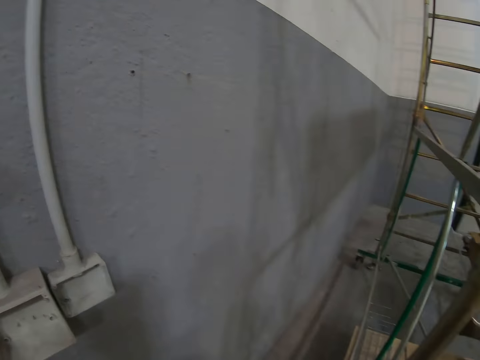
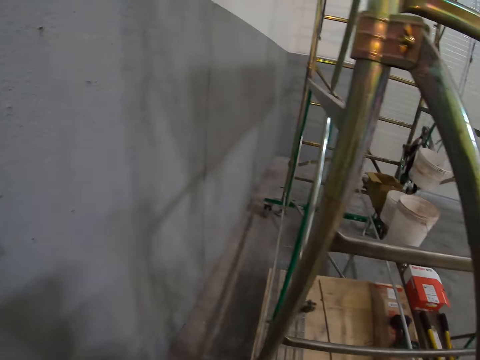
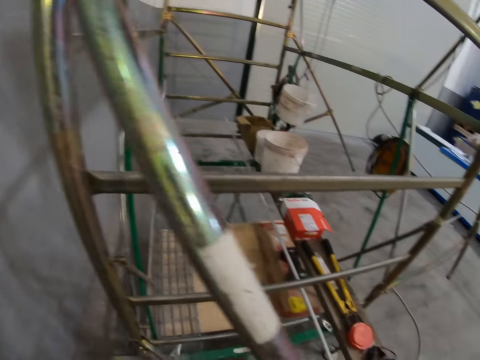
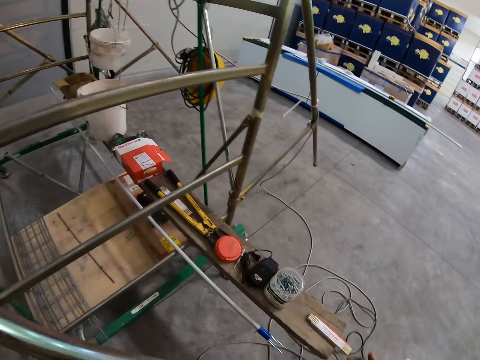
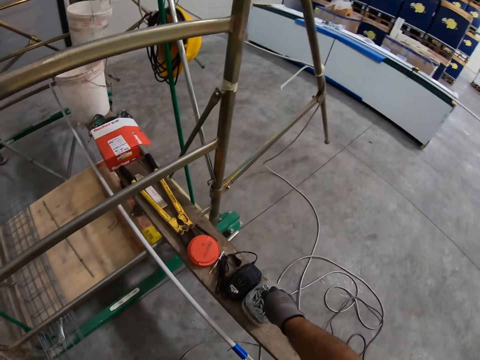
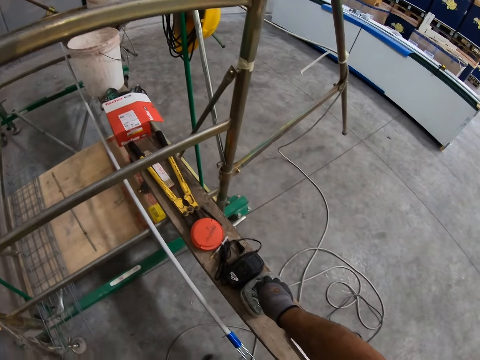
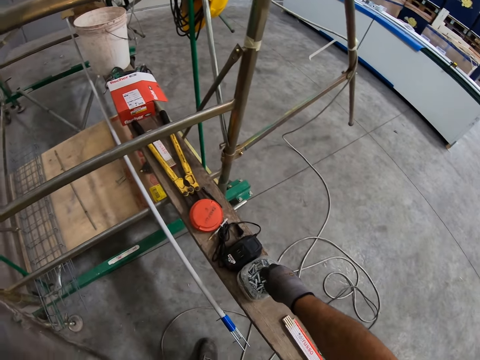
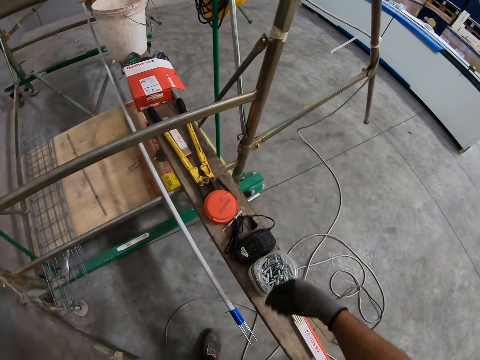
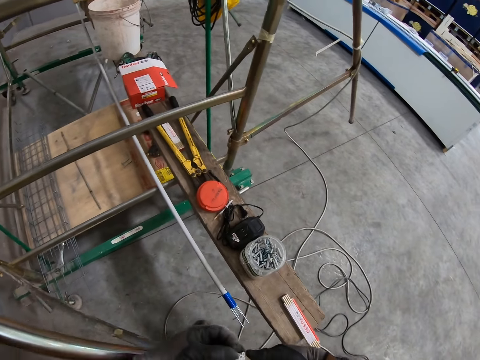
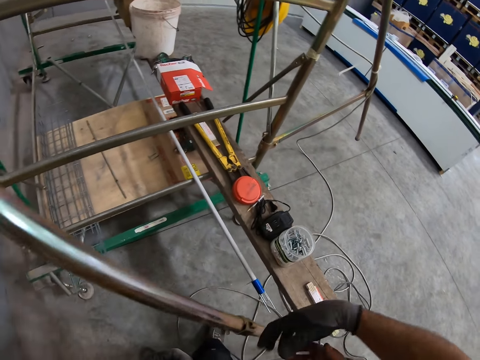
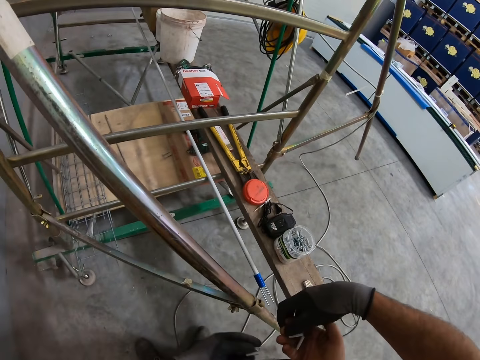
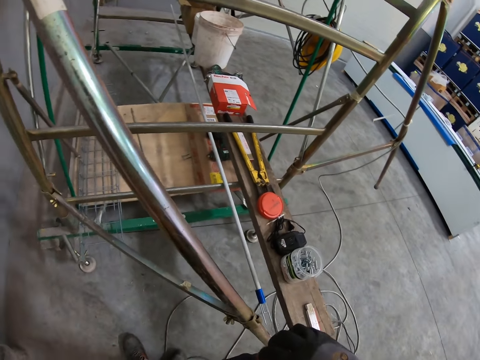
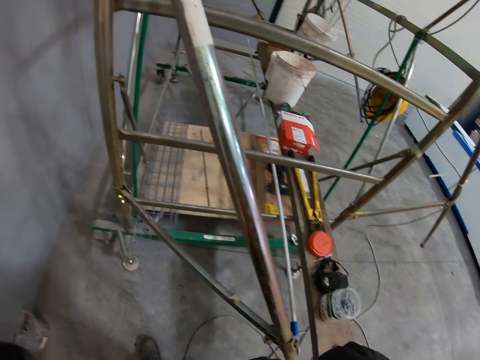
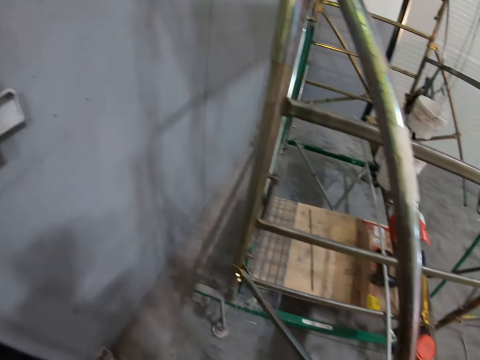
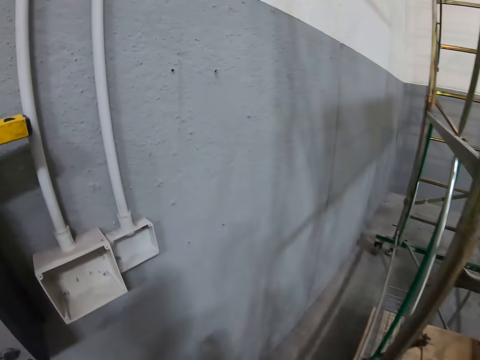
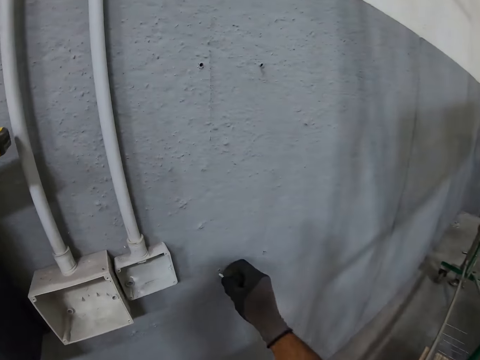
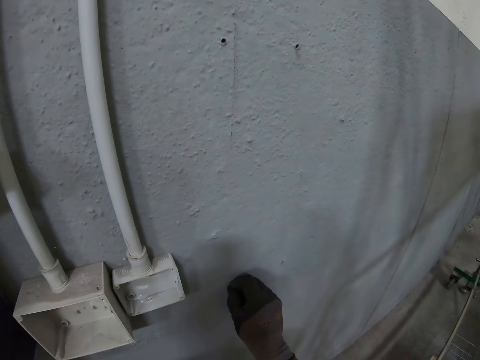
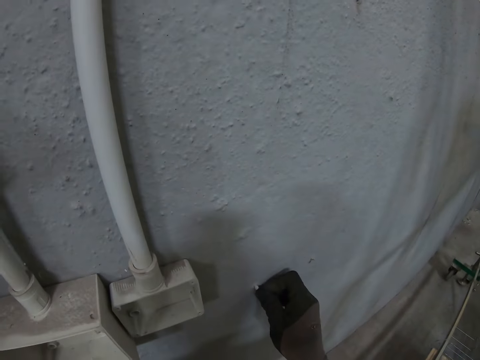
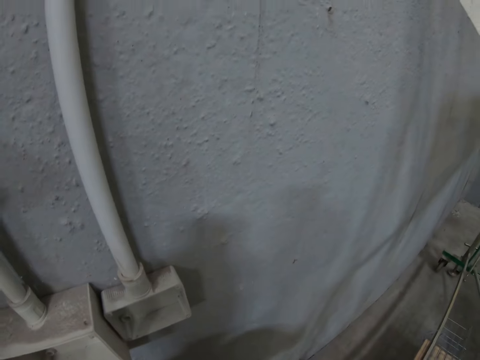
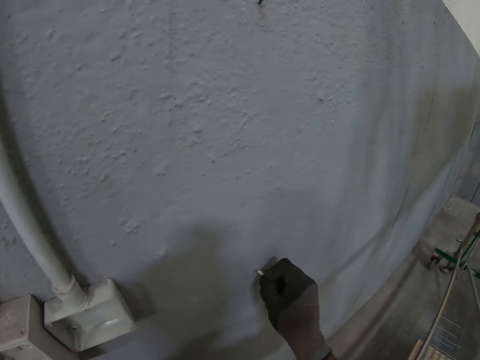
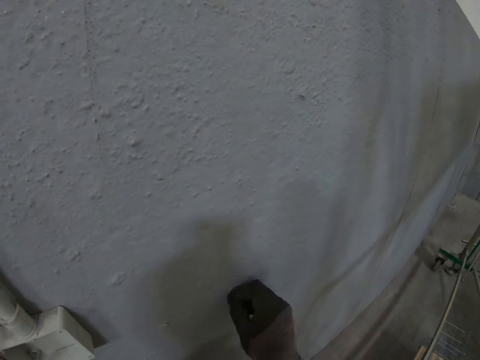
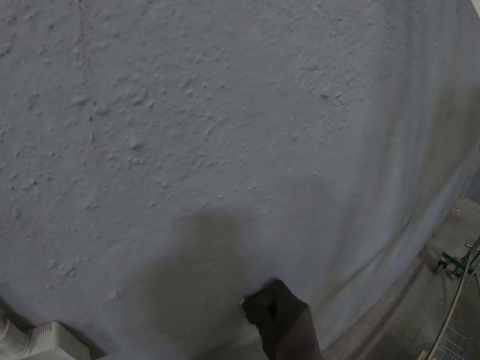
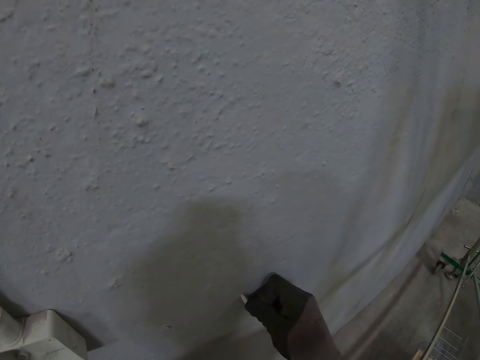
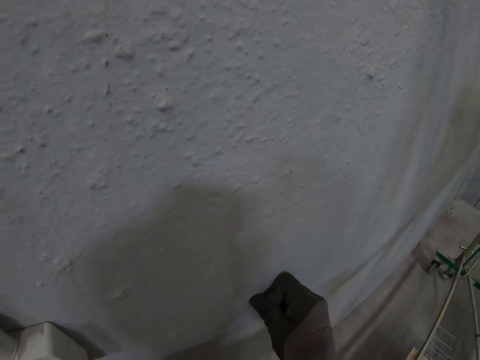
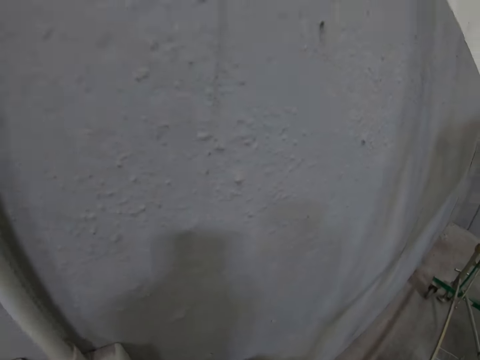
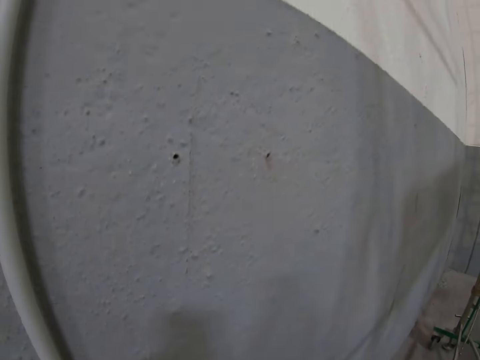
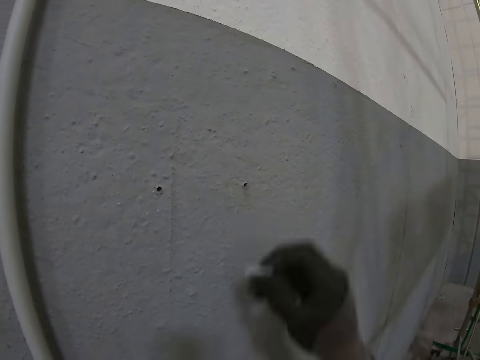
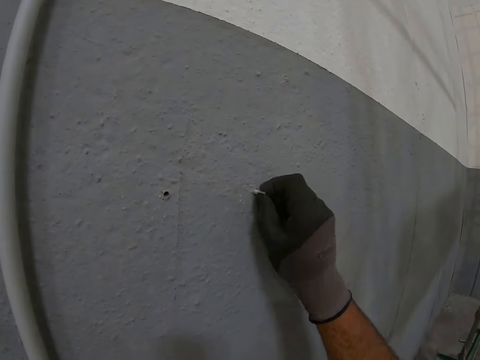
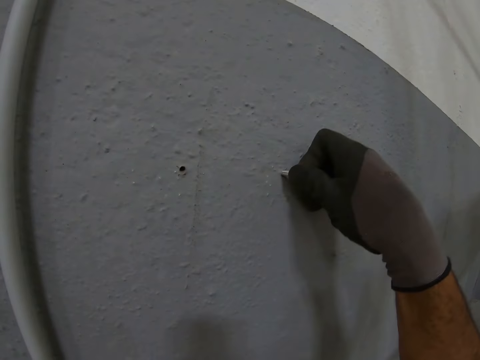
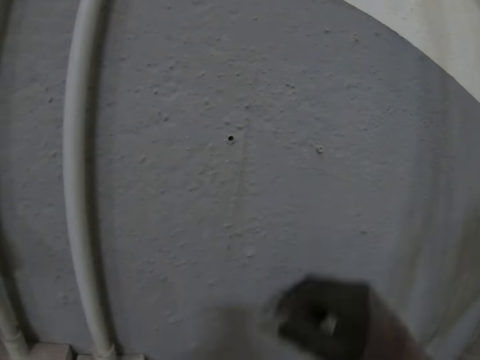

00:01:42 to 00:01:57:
The camera wearer picks screw nails from a storage container. They take screw nails from a man. They put the screw nails on the wall, in the hole.

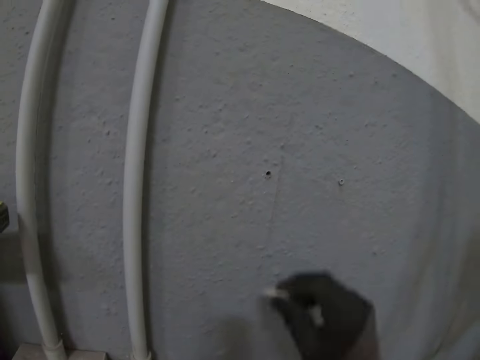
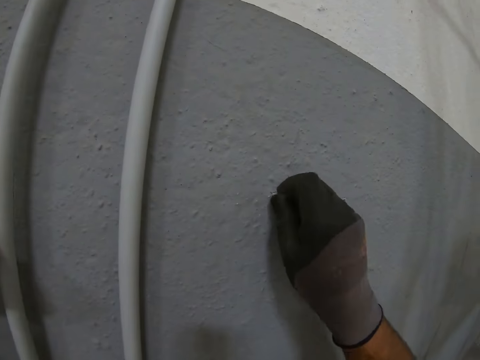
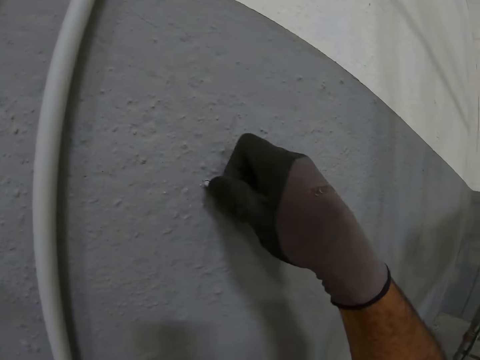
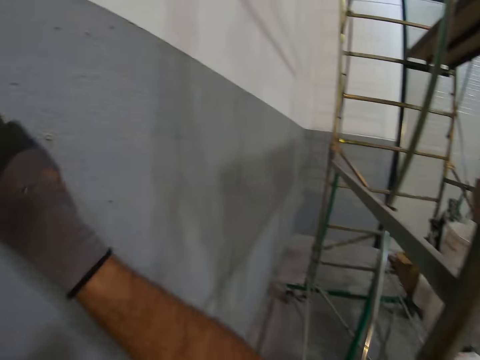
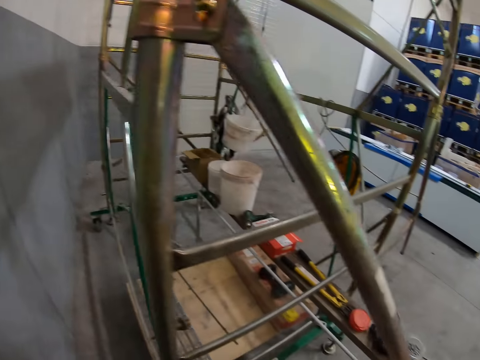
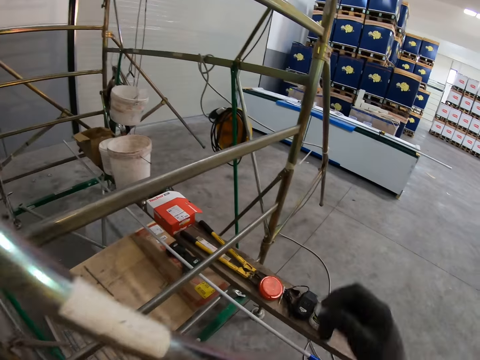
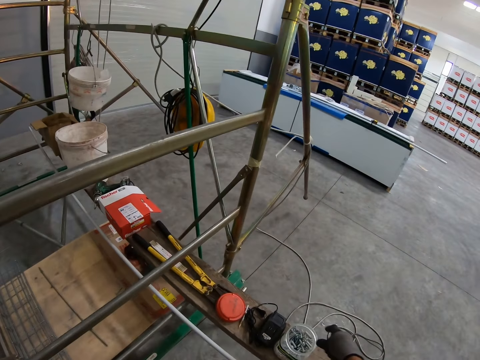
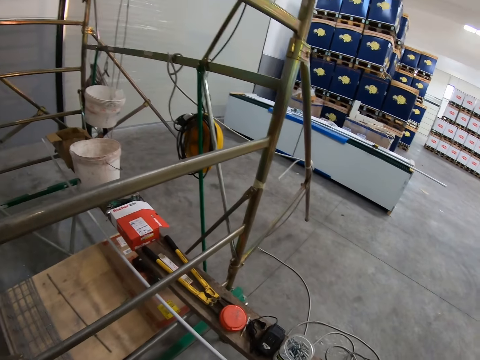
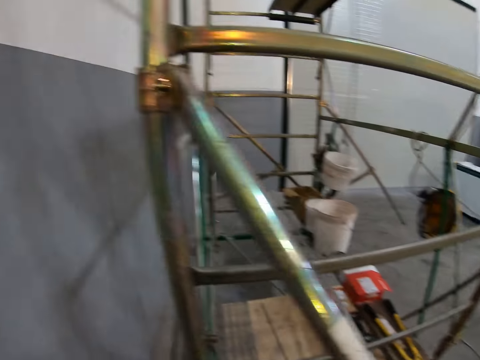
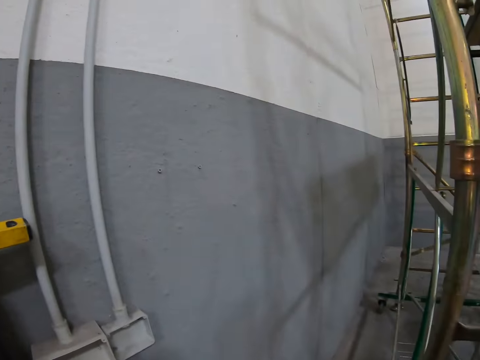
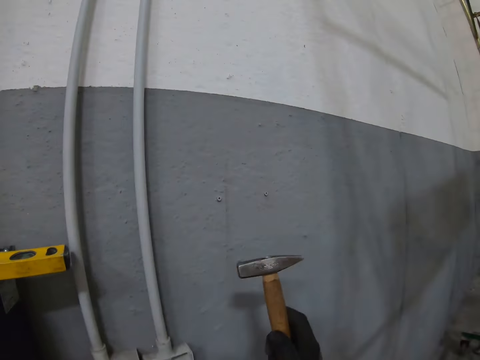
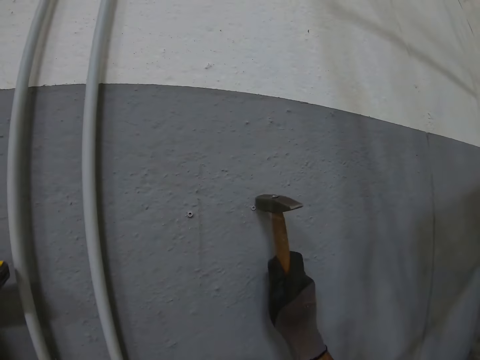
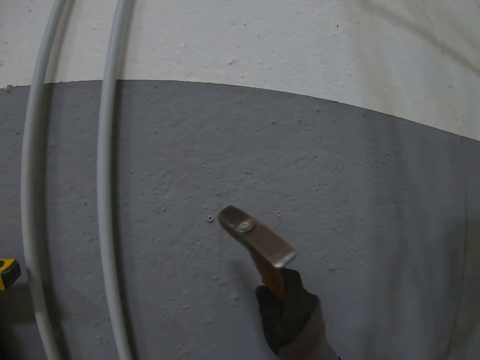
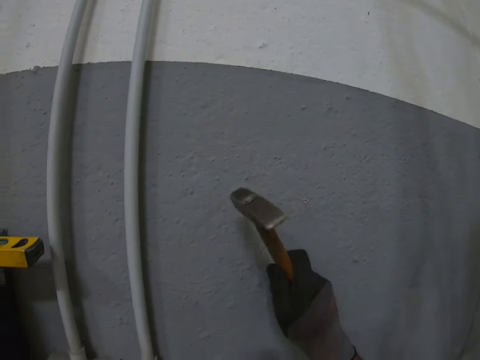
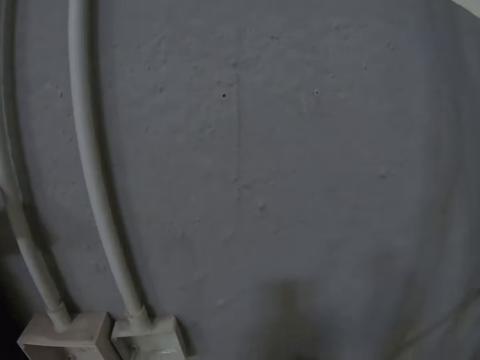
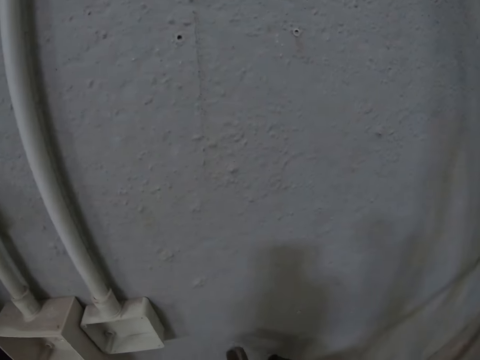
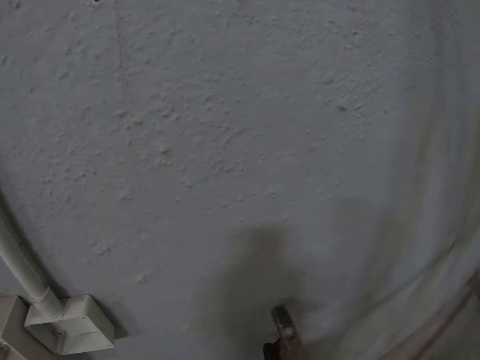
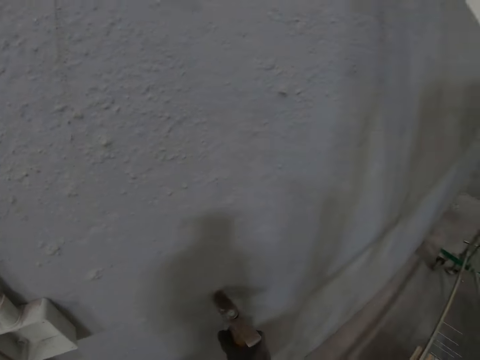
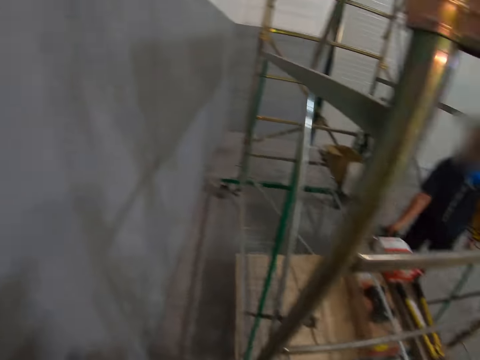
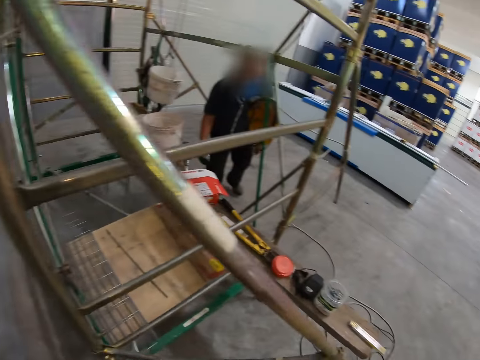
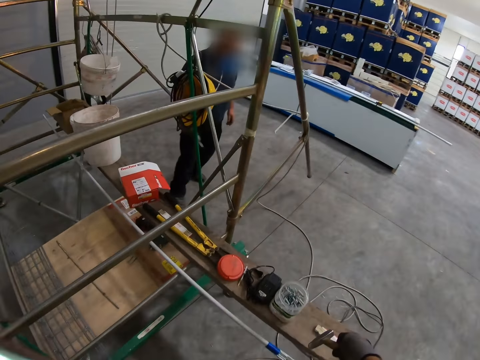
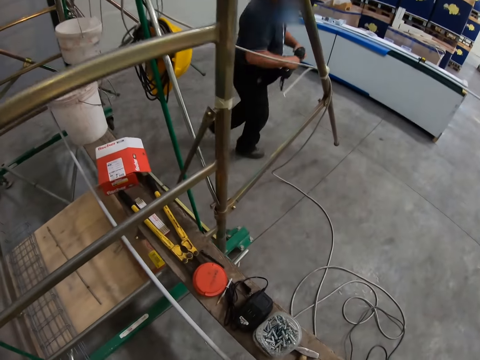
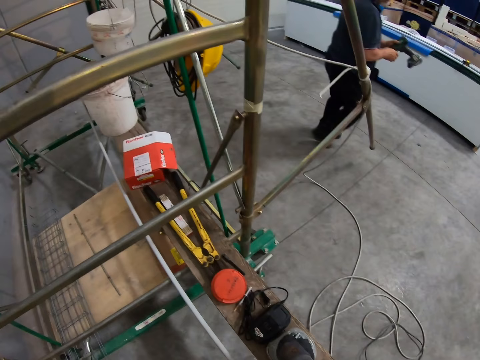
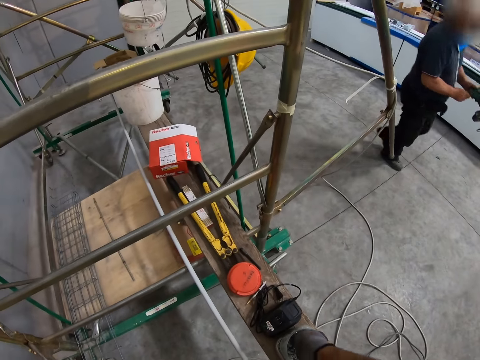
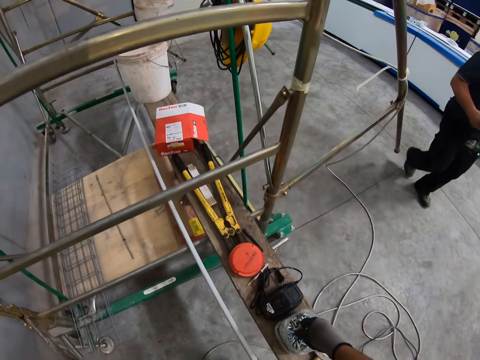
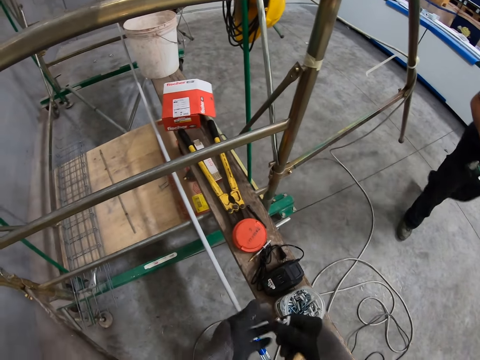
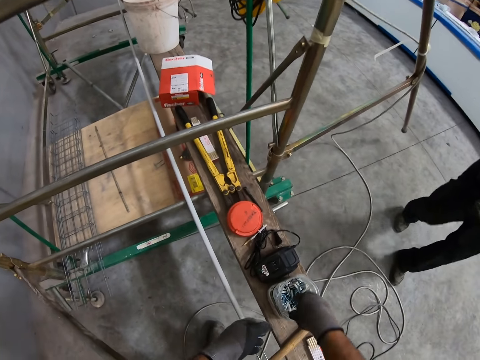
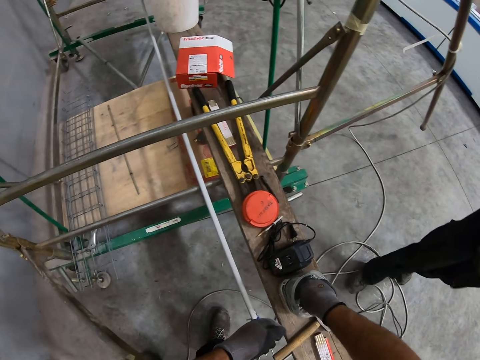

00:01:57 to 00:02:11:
The camera wearer puts the remaining screw nails in the storage container. They pick up the mallet or sledge hammer. They hit the screw nails on the wall with the sledge hammer. A man walks towards the camera wearer. The camera wearer puts the sledge hammer on a bench and picks screw nails from the storage container.
